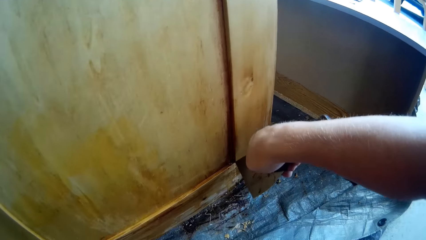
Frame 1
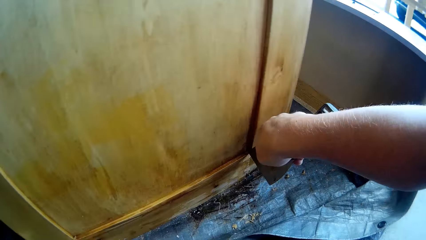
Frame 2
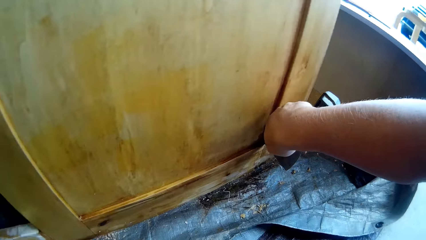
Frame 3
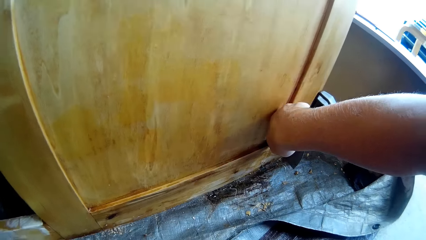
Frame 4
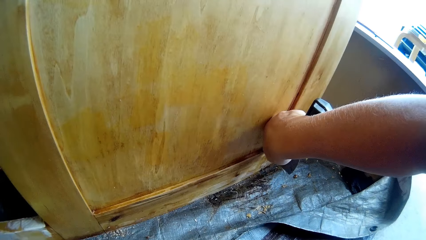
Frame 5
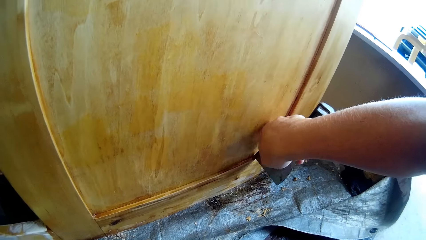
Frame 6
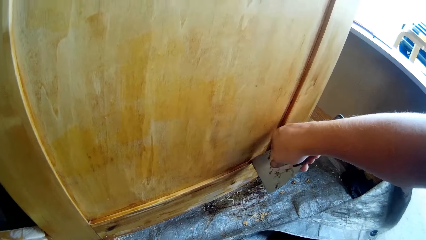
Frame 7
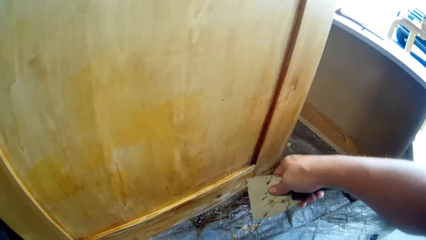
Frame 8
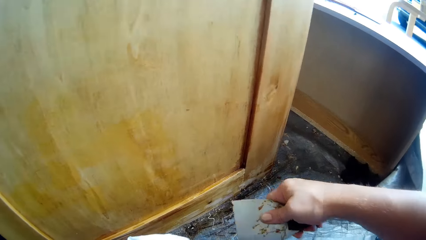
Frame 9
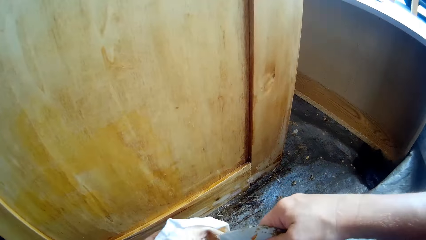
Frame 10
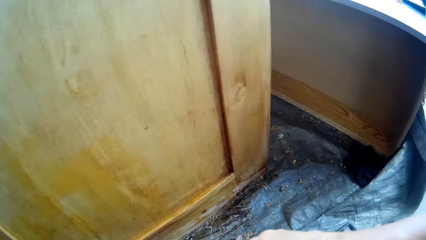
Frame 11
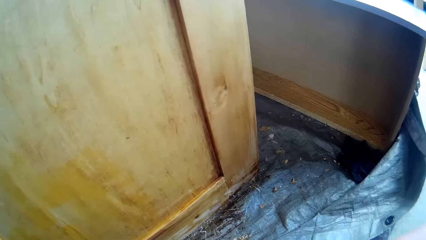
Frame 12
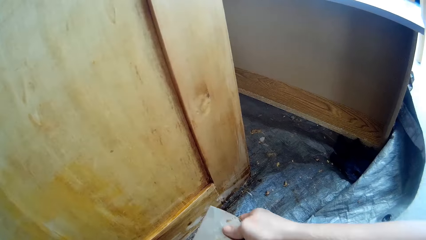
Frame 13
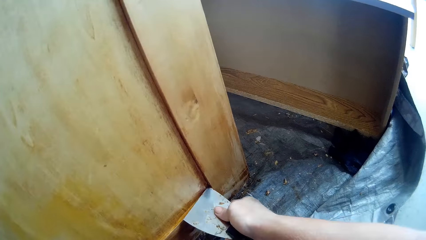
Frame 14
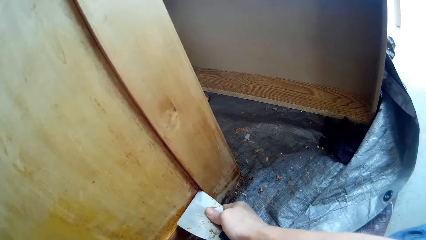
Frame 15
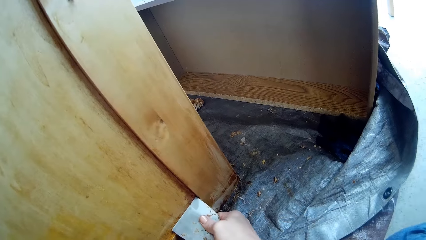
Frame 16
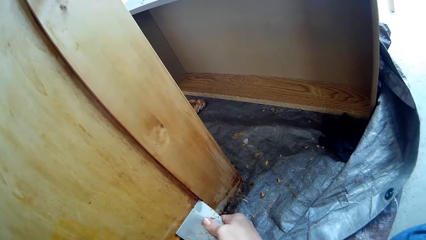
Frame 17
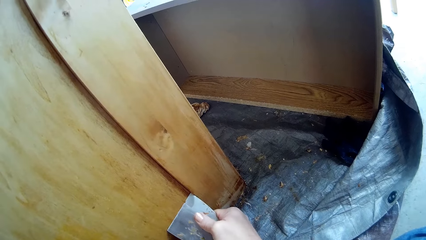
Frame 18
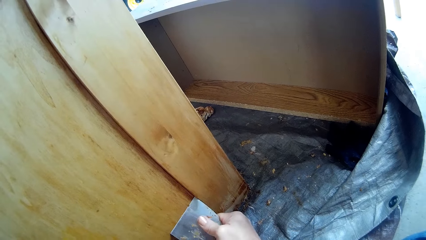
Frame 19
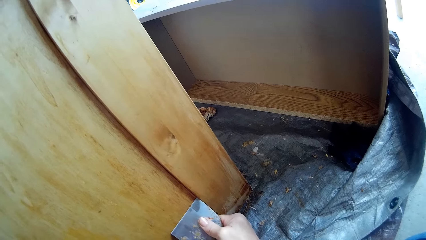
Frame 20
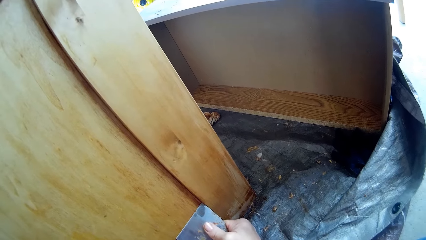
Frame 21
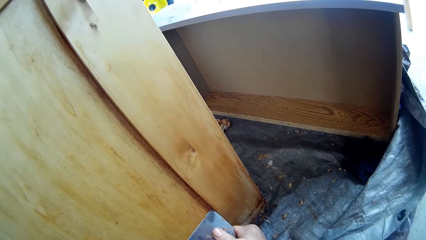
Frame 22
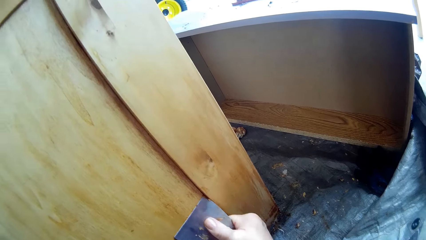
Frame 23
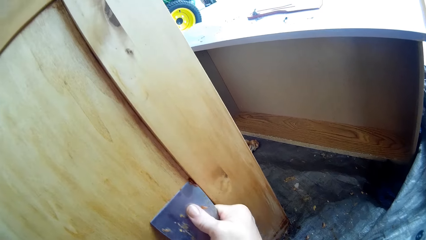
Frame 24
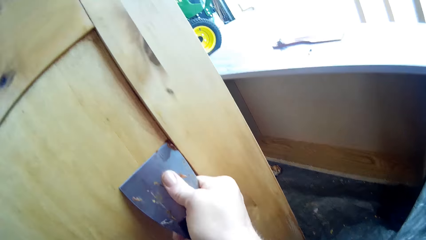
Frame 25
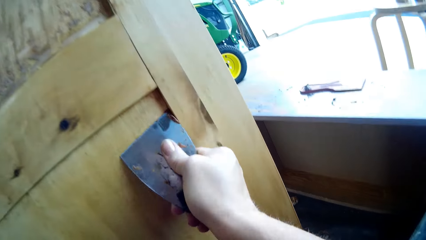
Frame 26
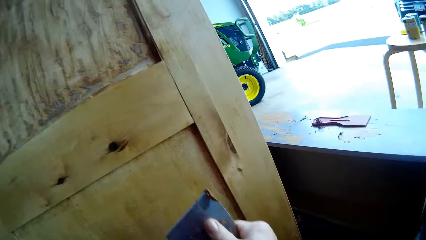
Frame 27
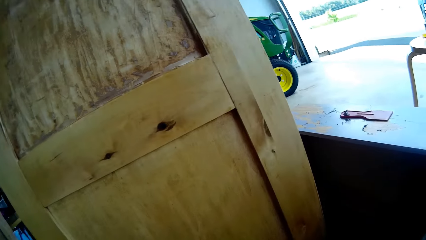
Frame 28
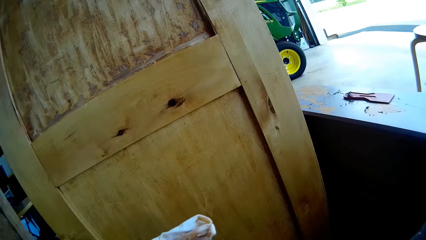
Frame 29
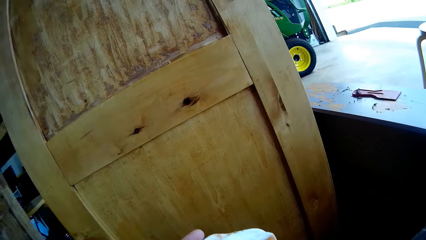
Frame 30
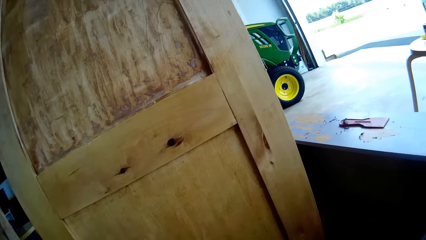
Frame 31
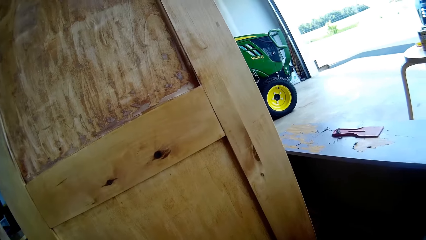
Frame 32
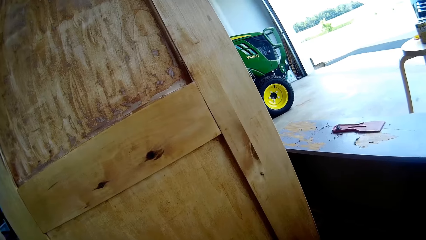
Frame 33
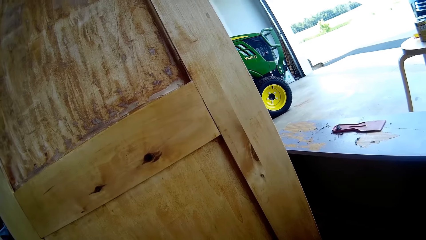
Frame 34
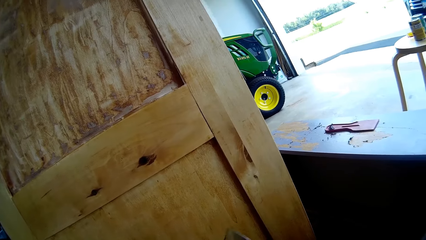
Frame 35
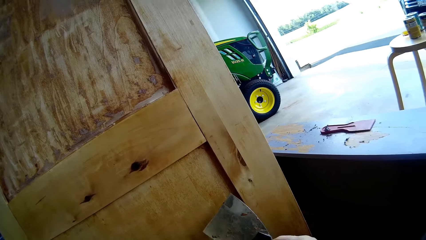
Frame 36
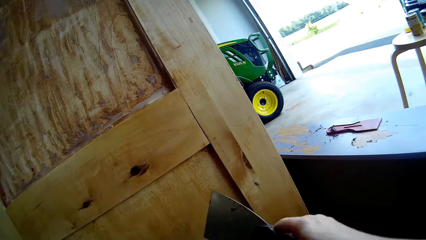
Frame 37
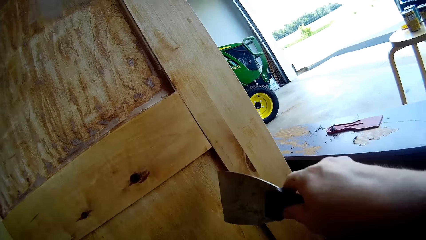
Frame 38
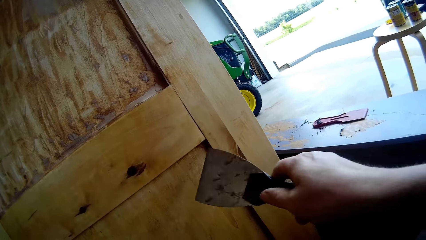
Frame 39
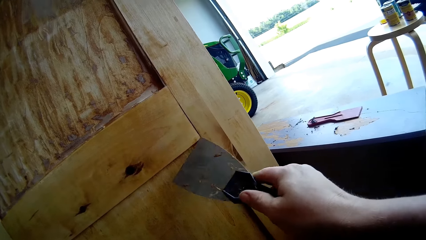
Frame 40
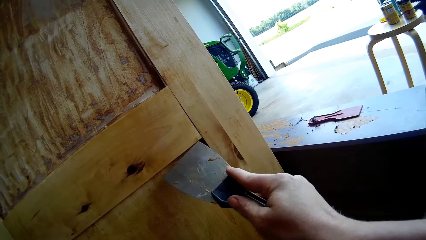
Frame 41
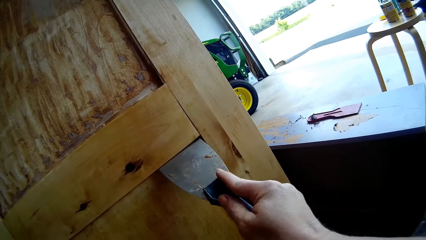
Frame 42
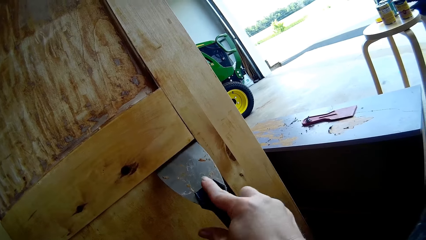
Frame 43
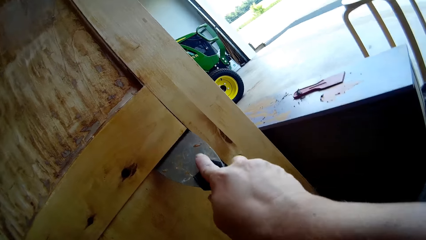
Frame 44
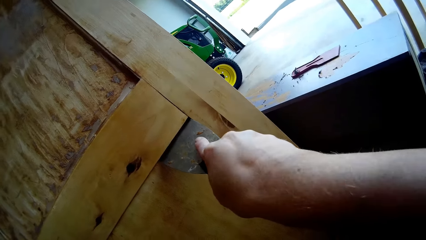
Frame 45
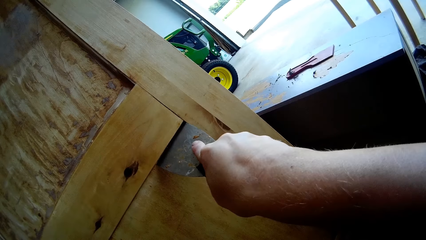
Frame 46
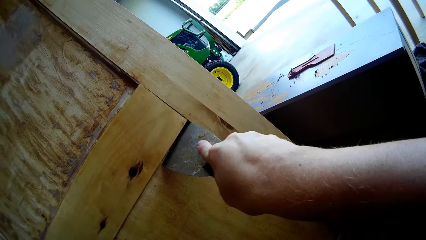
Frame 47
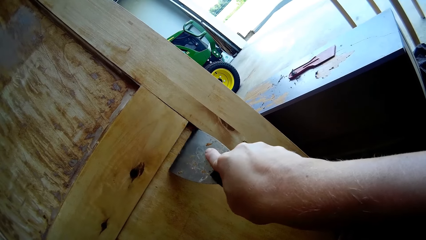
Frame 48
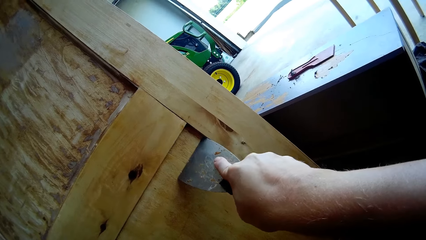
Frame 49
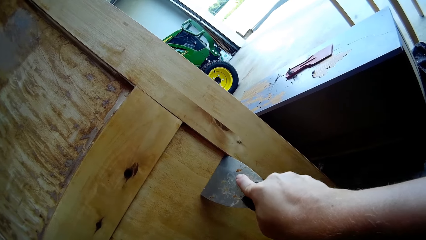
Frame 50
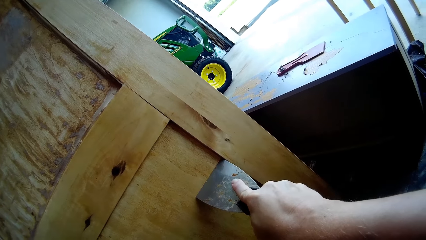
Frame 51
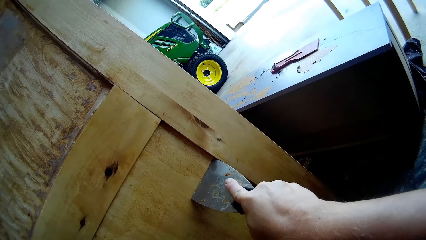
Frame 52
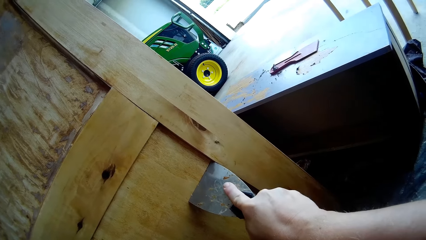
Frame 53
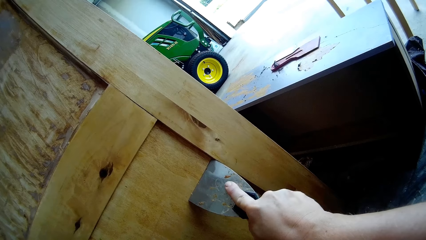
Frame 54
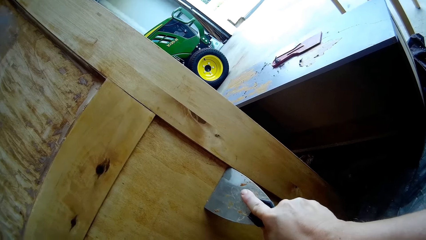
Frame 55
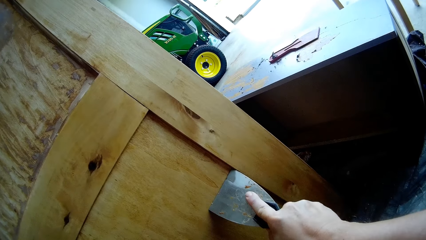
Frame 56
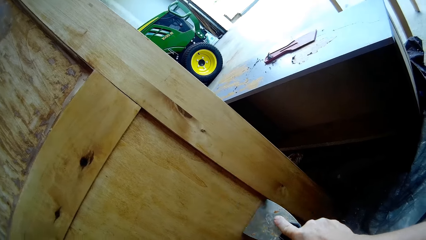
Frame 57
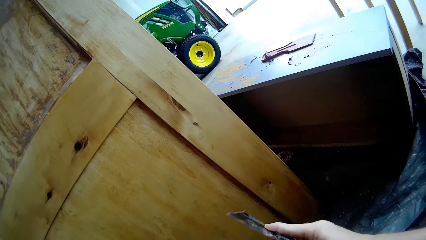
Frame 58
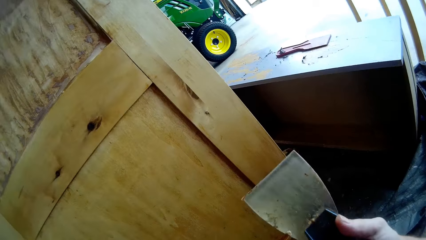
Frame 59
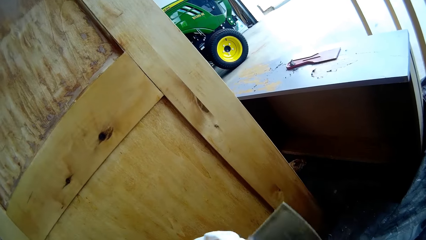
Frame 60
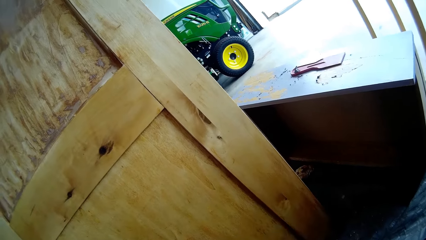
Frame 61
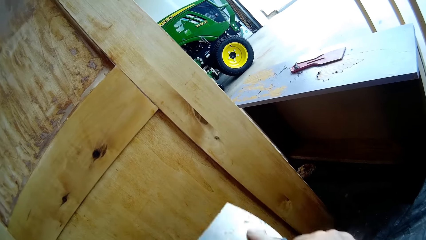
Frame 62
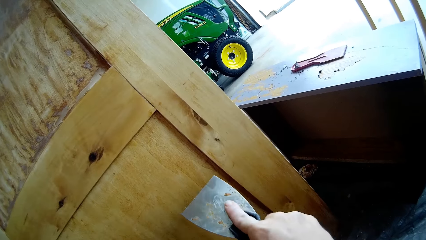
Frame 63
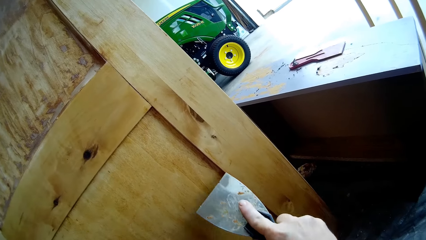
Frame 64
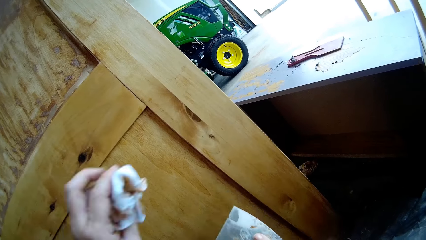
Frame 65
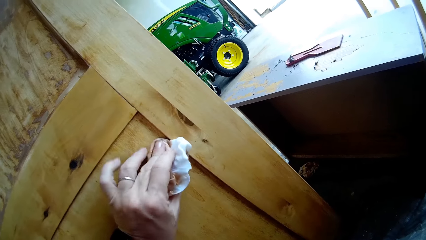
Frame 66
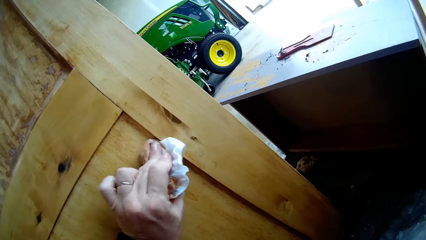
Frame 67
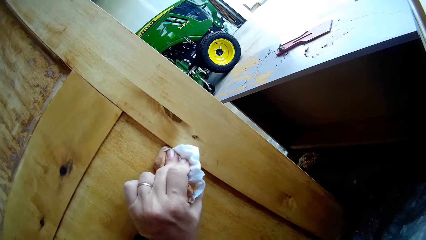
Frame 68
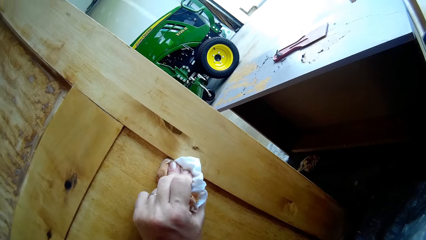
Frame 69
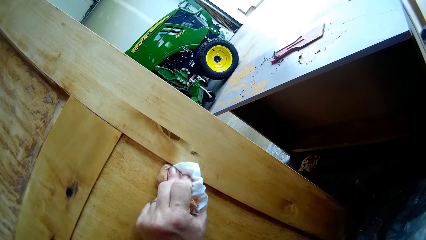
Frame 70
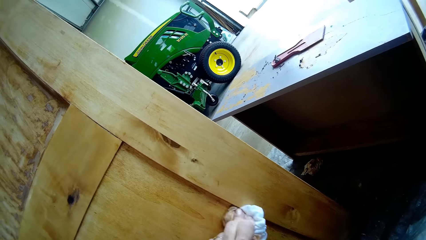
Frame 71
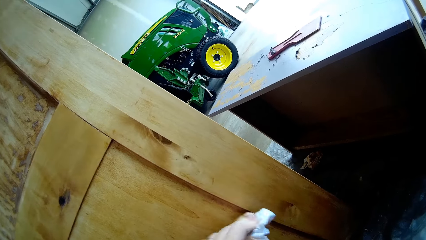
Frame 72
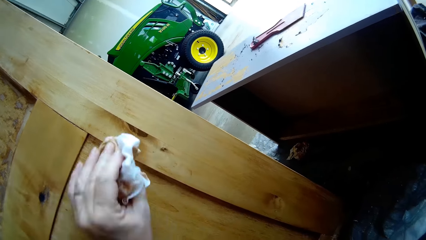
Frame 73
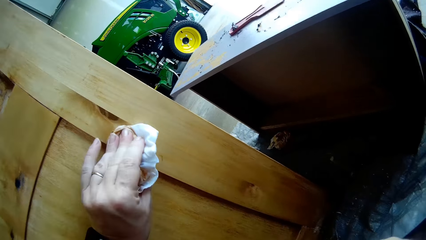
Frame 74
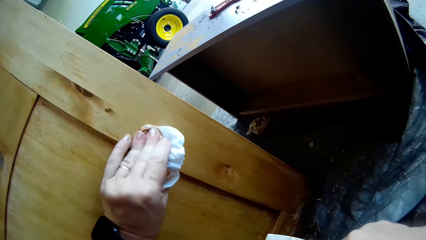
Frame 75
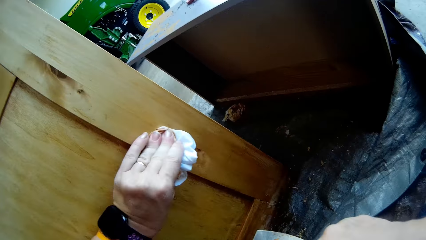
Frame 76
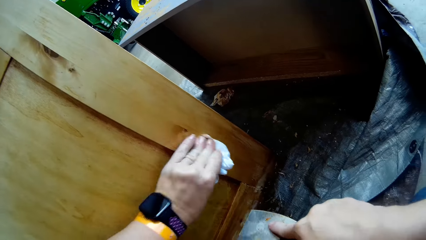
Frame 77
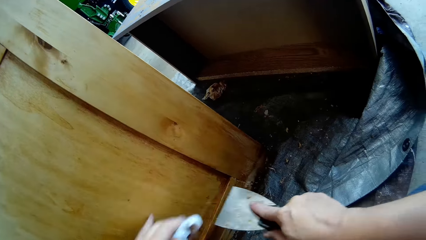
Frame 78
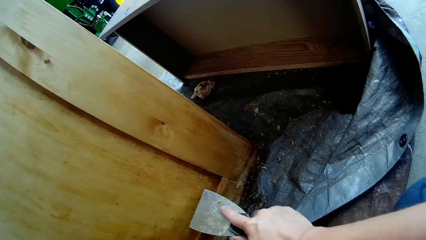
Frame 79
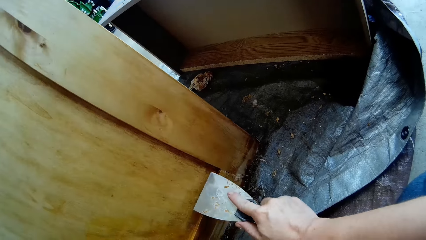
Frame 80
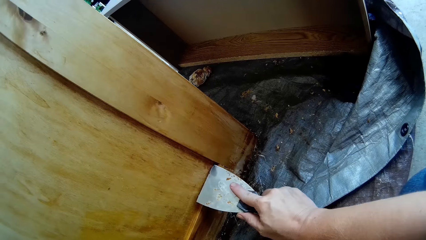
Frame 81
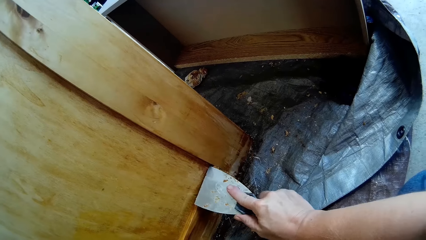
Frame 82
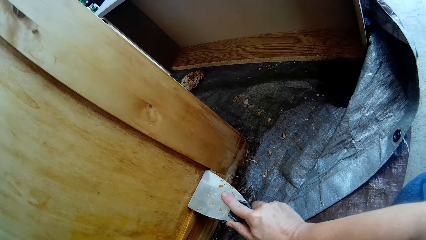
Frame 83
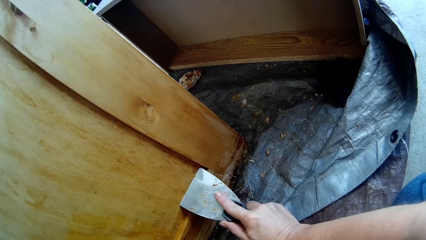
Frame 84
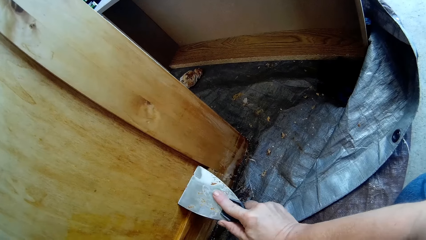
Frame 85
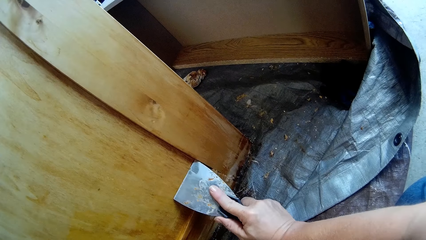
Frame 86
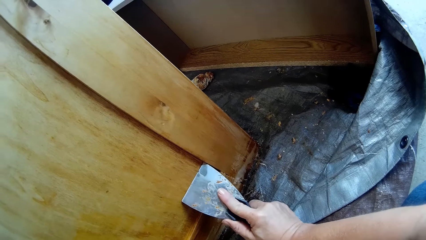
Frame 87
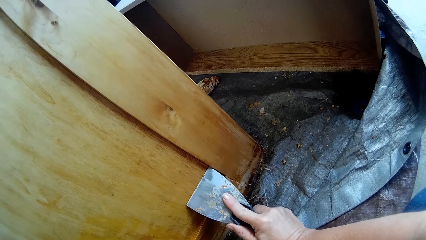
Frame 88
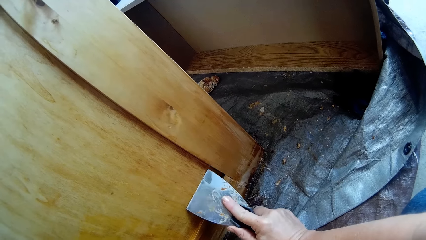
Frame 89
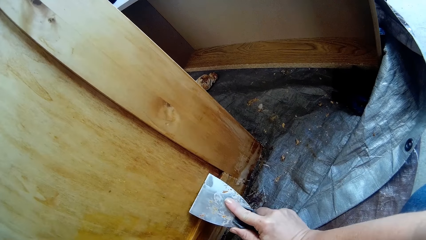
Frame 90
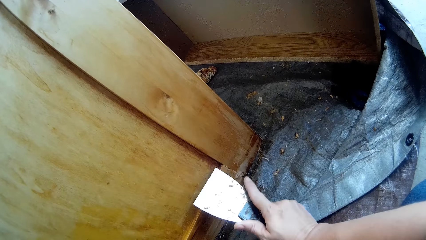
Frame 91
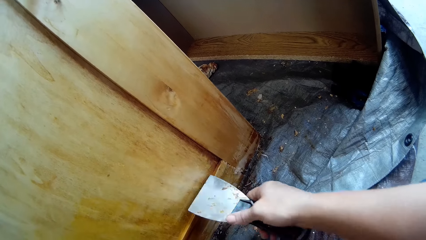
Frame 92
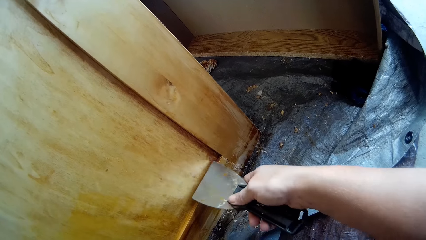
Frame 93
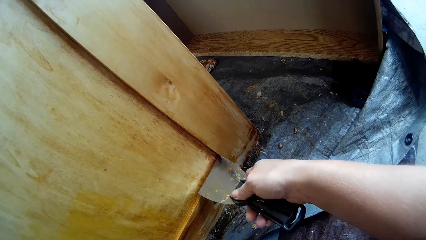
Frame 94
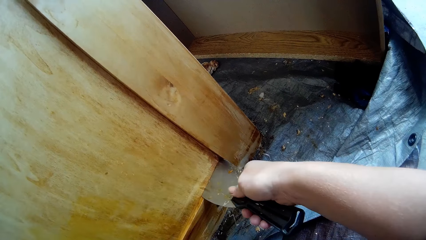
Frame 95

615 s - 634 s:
The camera wearer scrapes off the cupboard. They wipe the scraper with the towel. They scrape off the cupboard. They wipe the scraper with the towel. They scrape off the cupboard. They wipe the scraper. They wipe the wooden structure with the cloth. They scrape off the cupboard.
